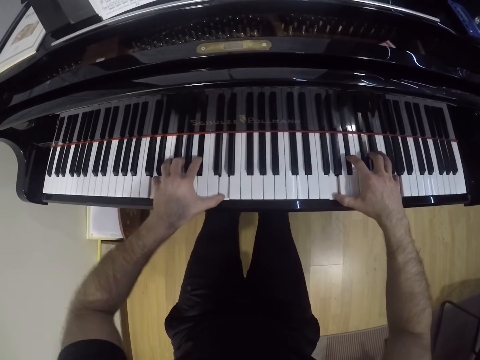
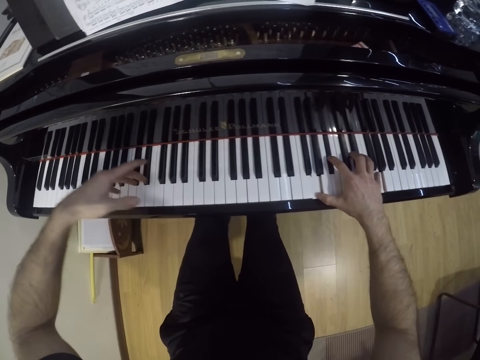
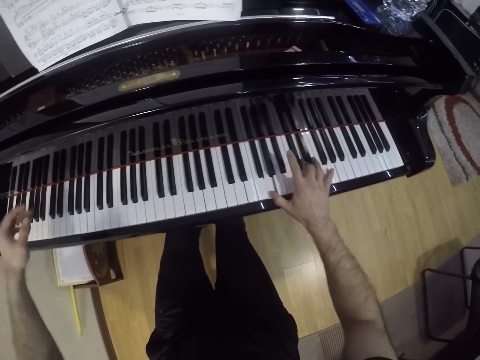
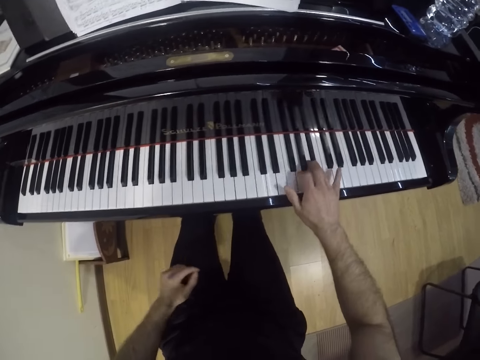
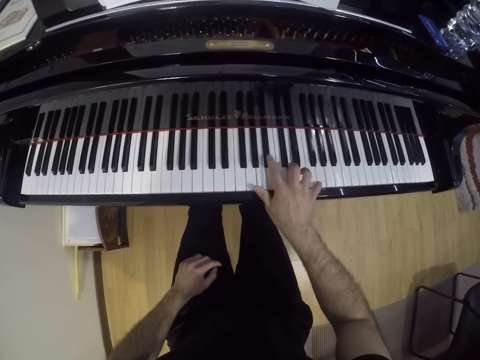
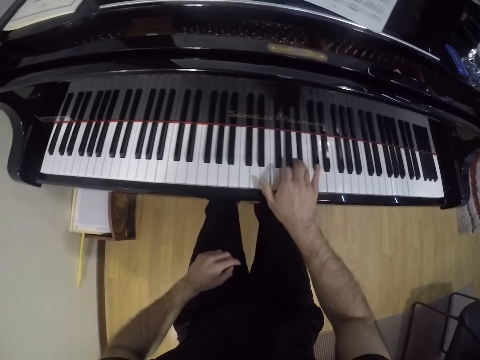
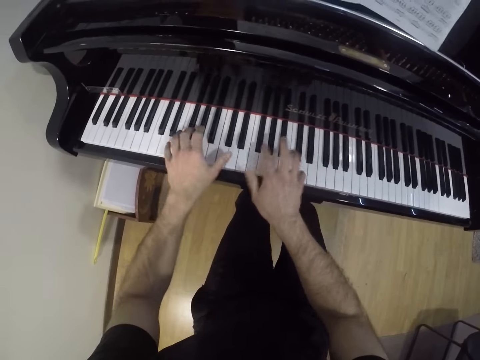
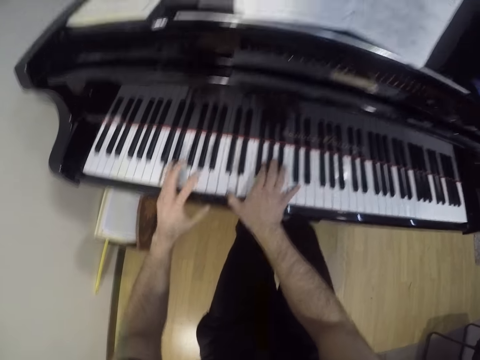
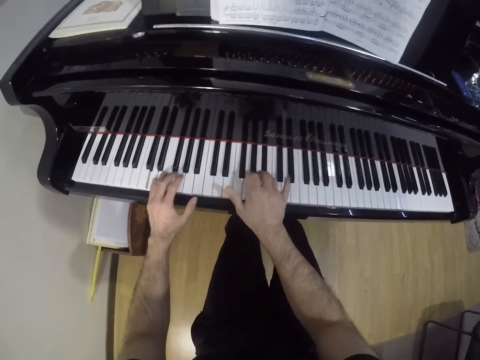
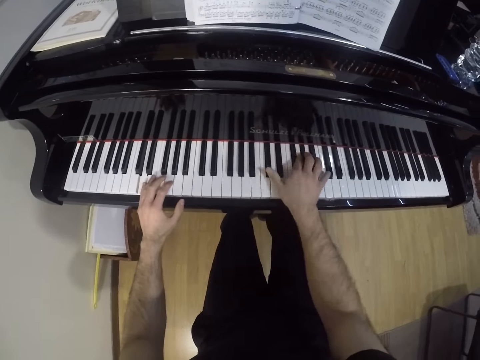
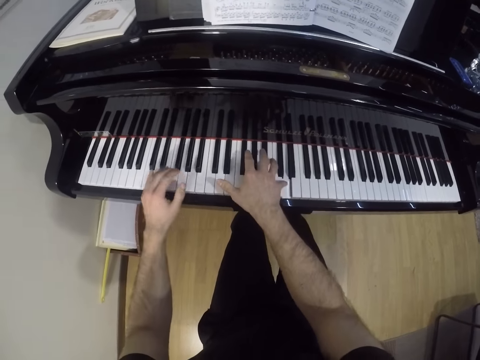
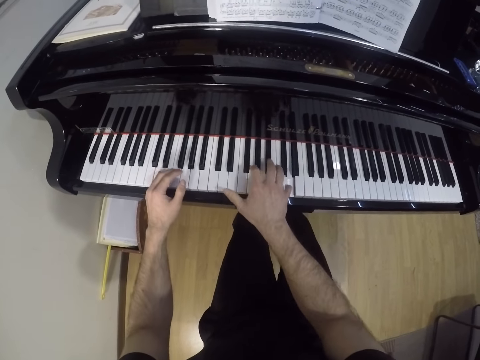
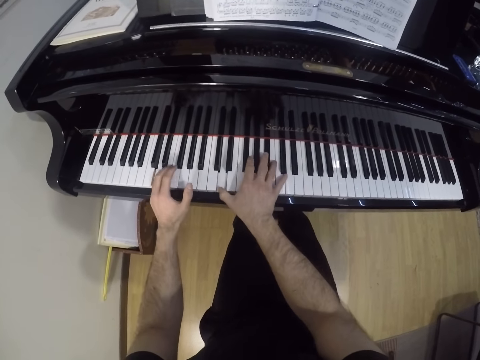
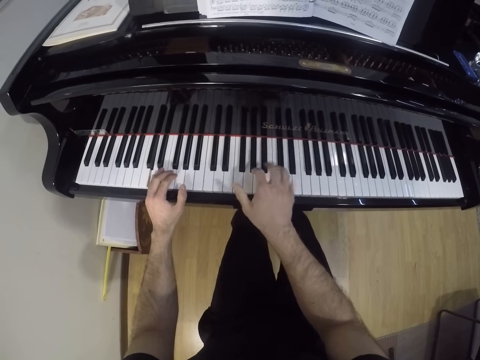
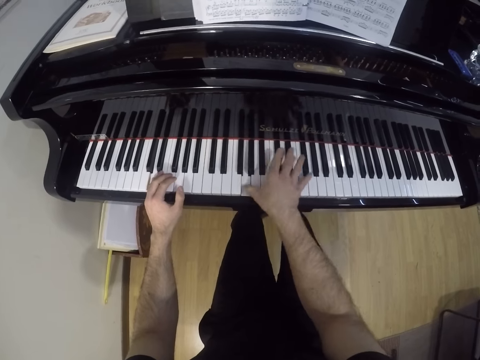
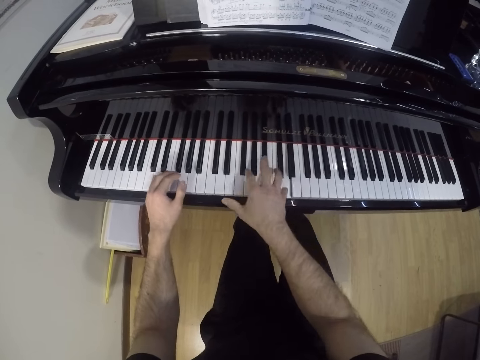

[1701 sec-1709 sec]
The camera wearer lifts up the hand. They play a piano.

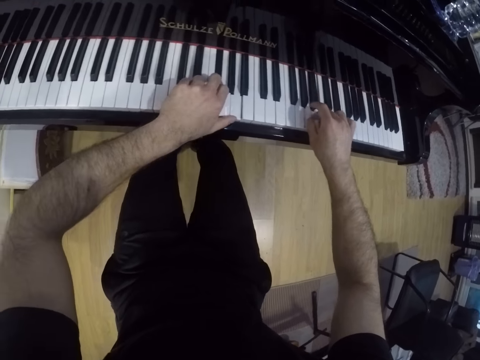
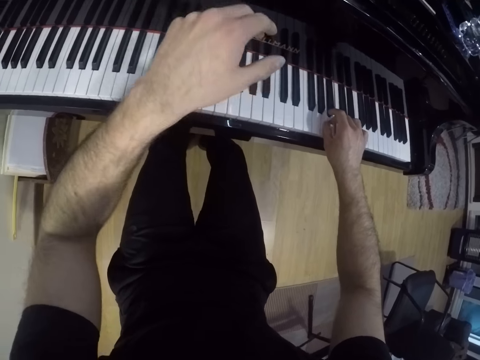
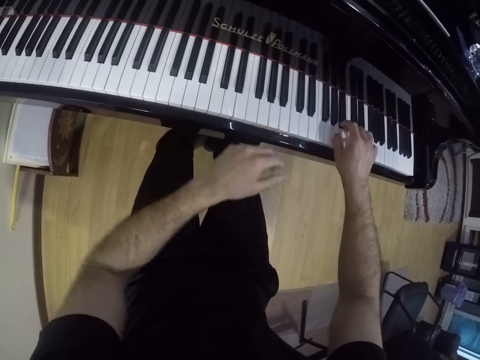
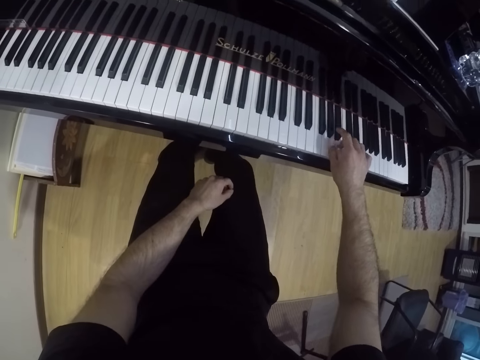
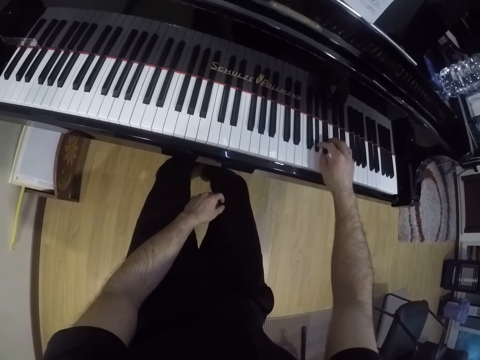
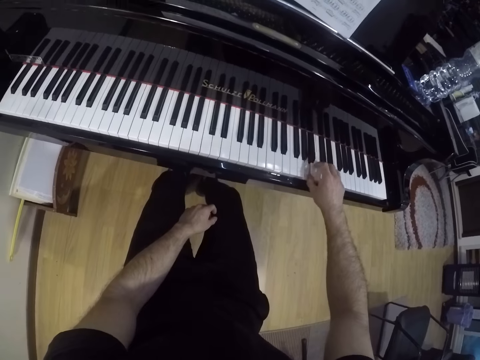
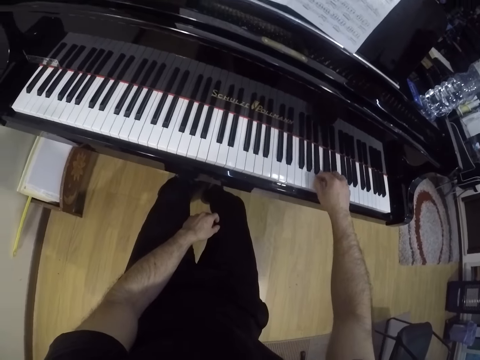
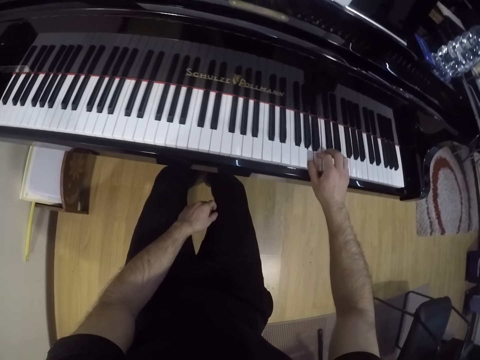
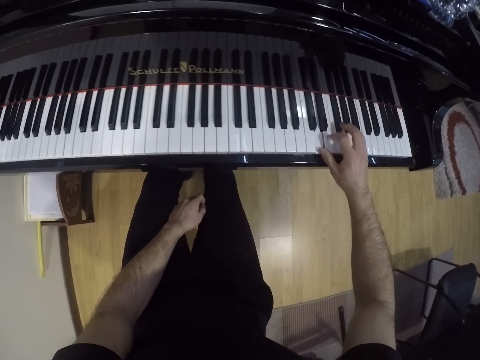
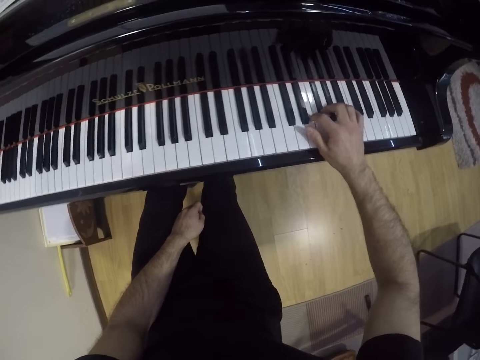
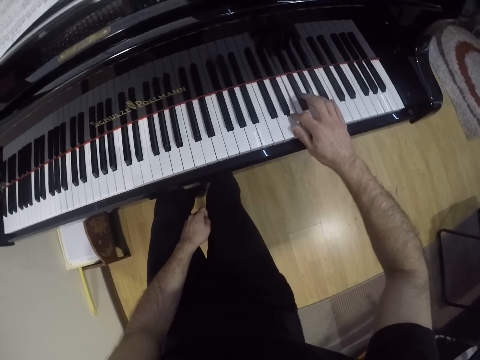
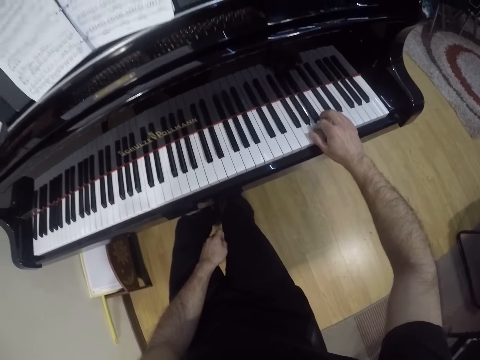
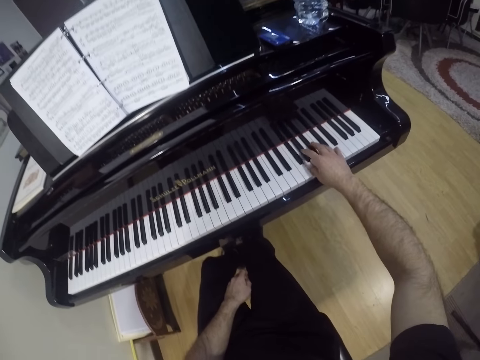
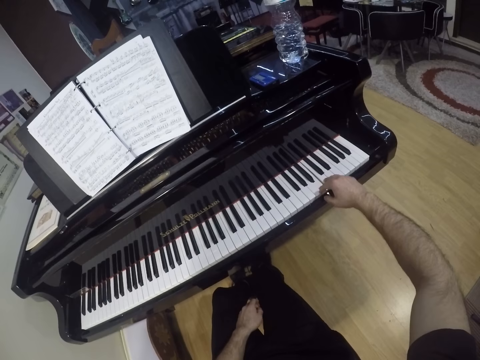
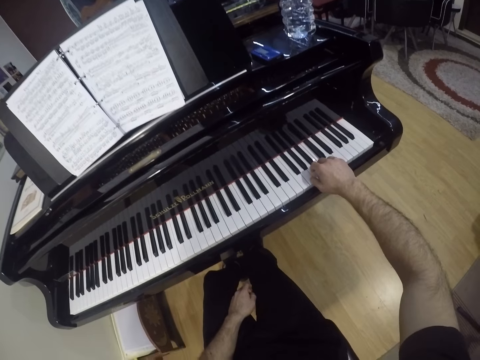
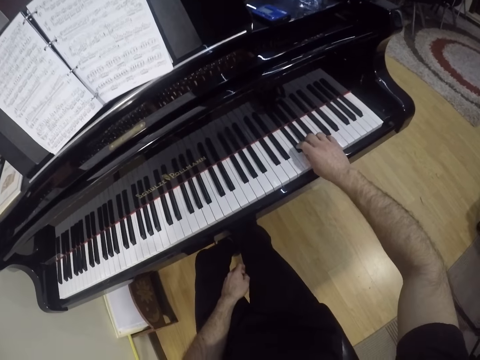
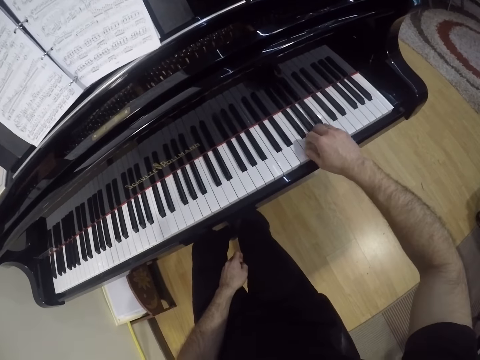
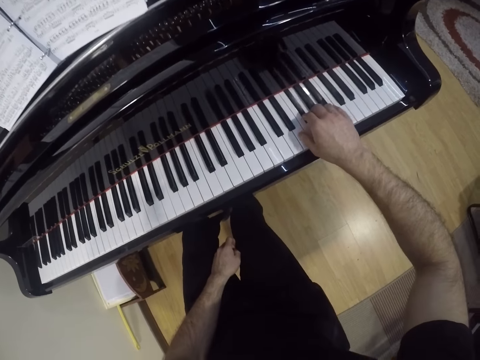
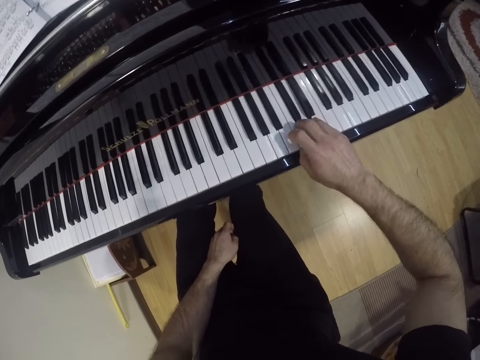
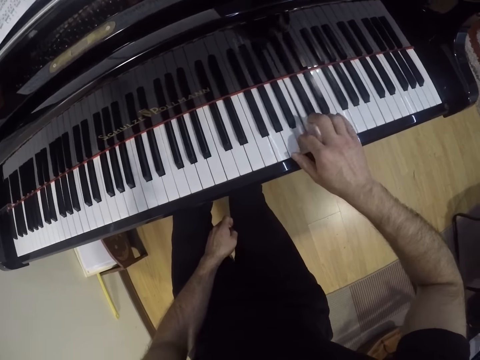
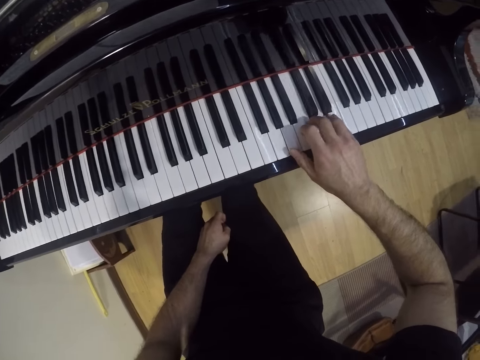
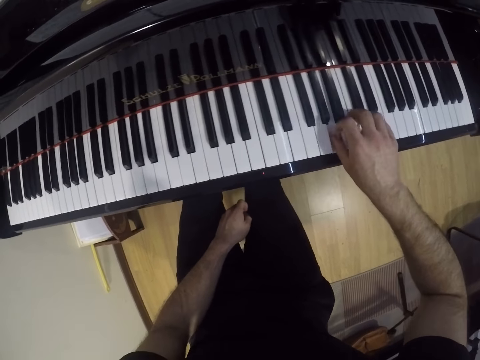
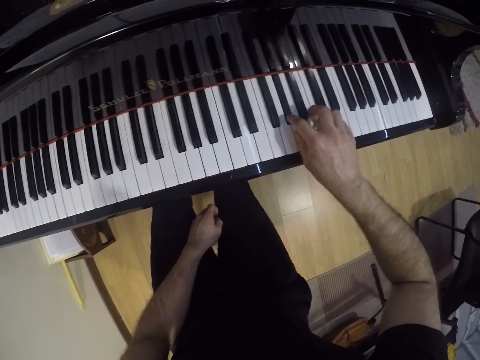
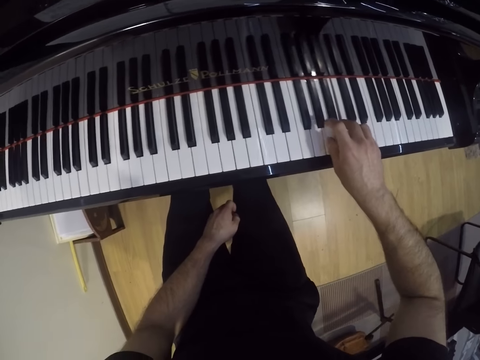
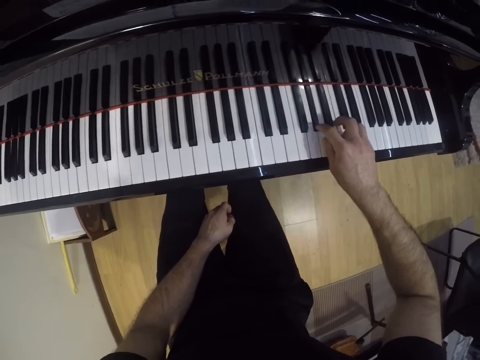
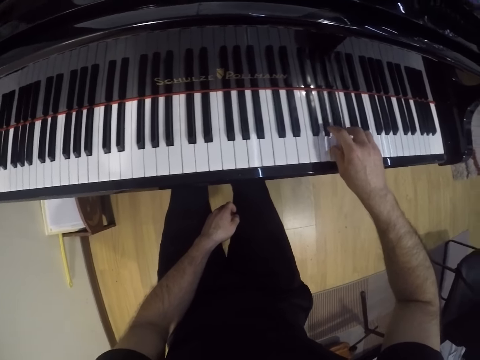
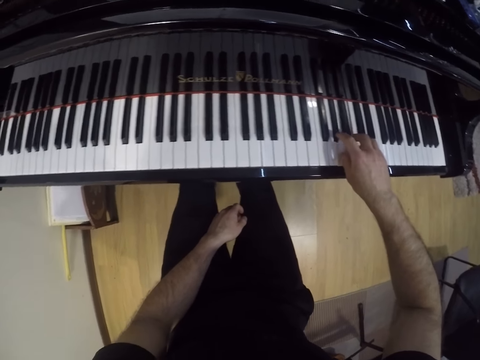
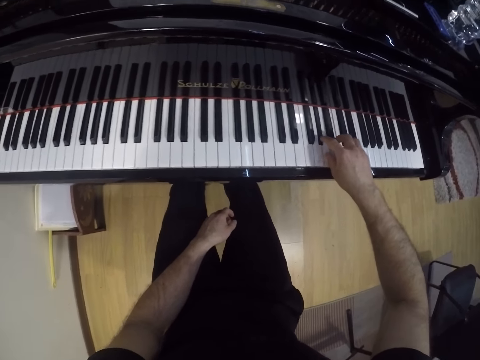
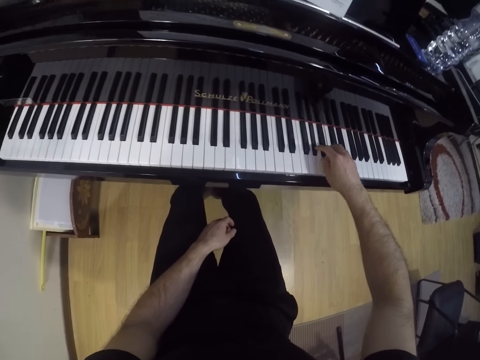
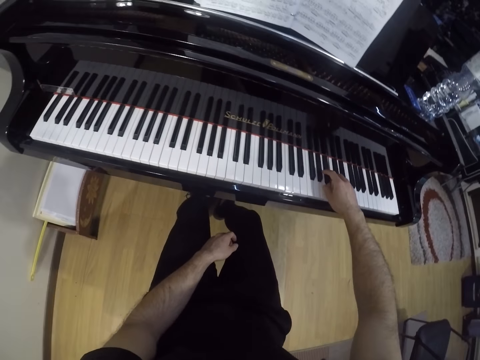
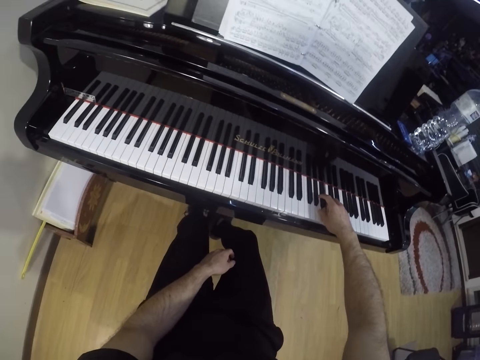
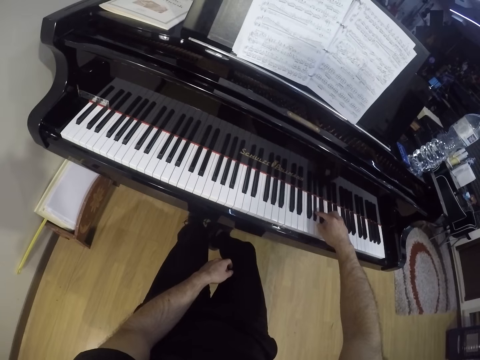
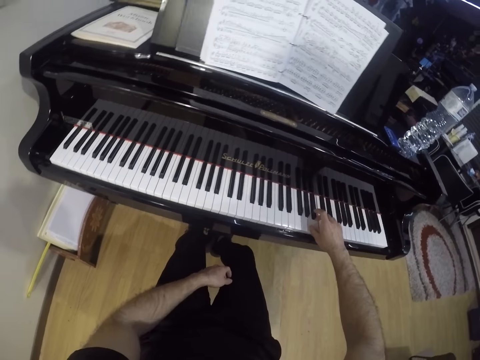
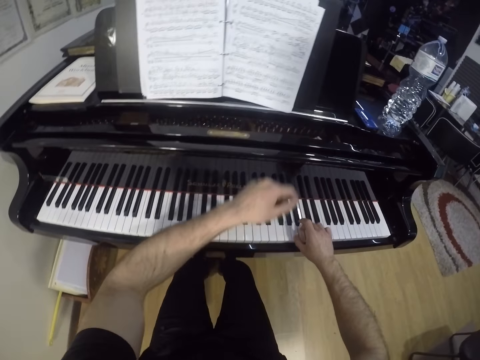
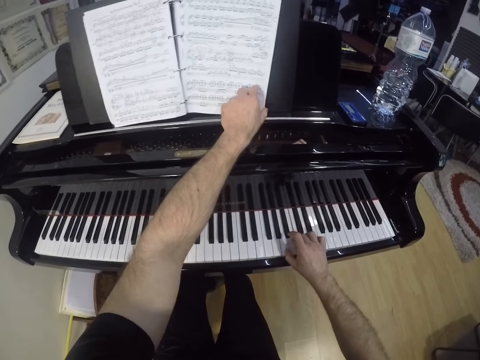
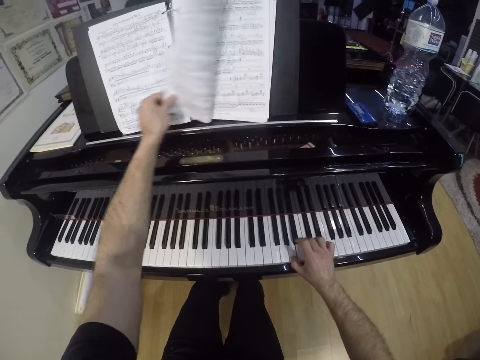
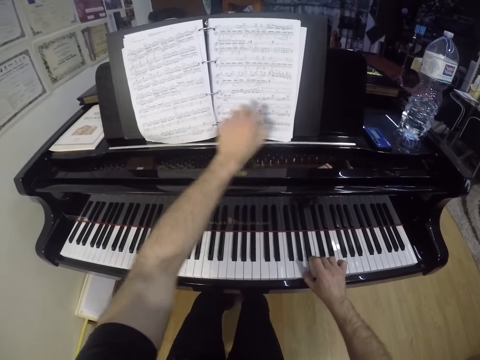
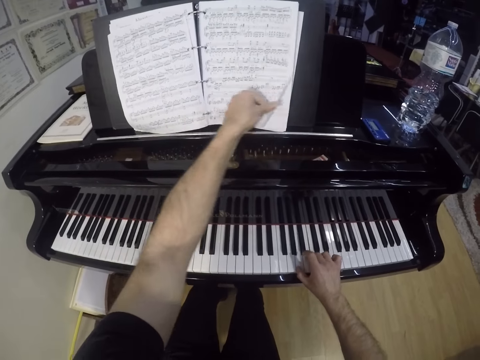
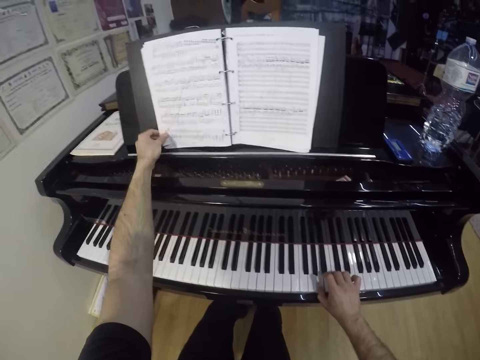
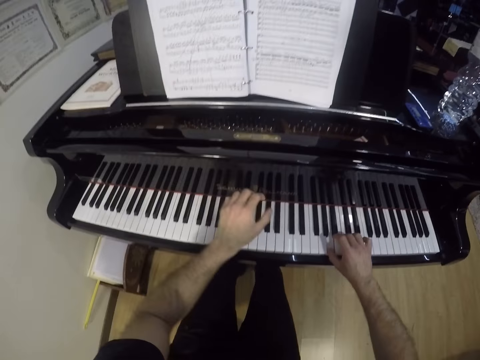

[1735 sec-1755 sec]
The camera wearer puts the hand down. He plays a piano. He turns a page on a music manuscript on the piano with his left hand. He turns a page on the music manuscript with his left hand.
